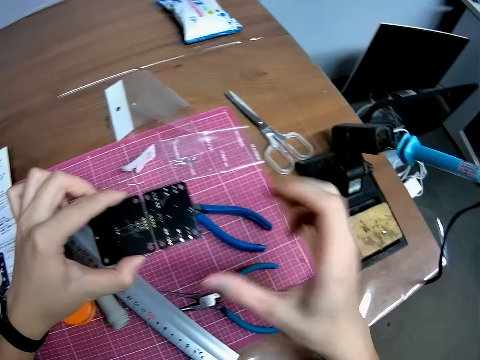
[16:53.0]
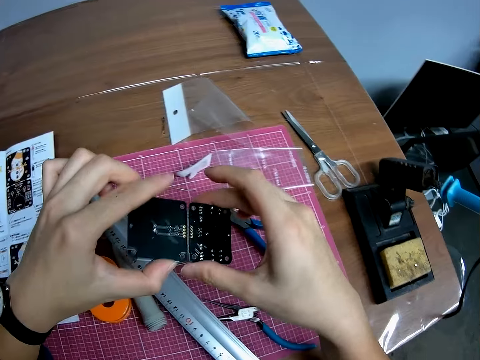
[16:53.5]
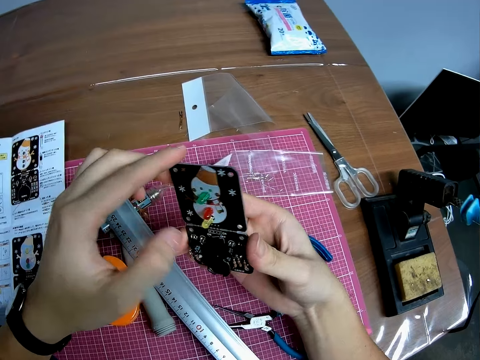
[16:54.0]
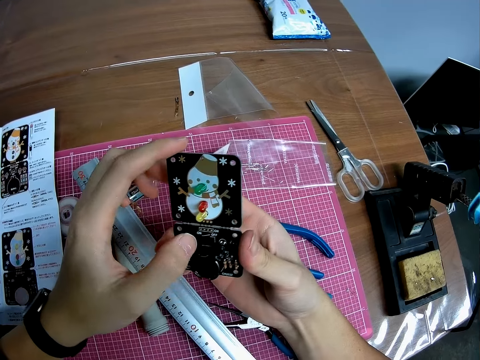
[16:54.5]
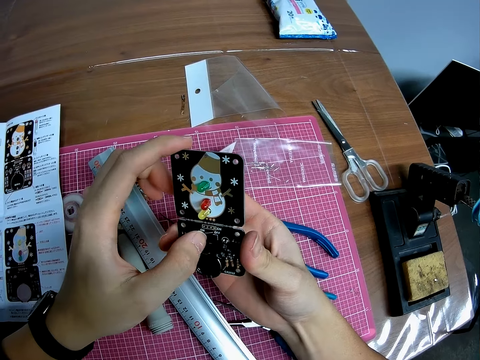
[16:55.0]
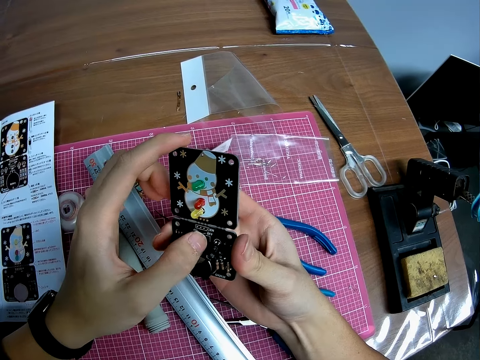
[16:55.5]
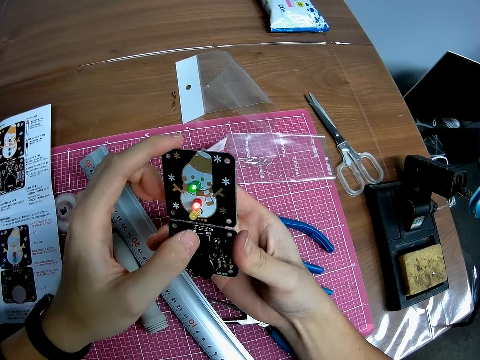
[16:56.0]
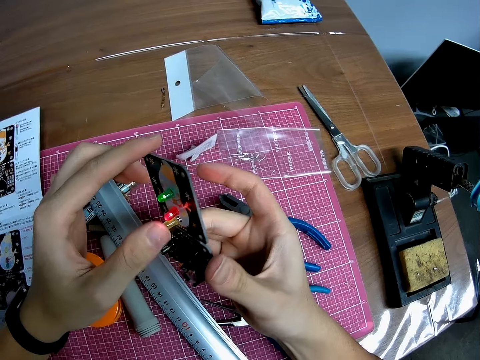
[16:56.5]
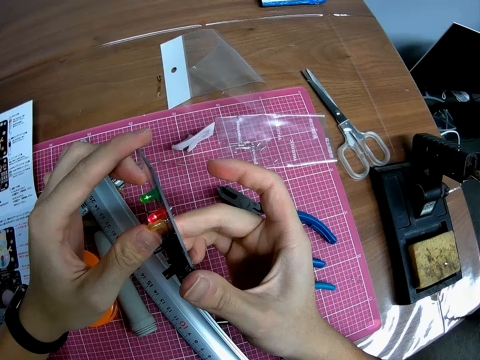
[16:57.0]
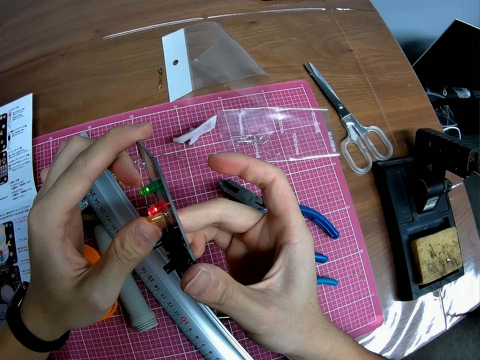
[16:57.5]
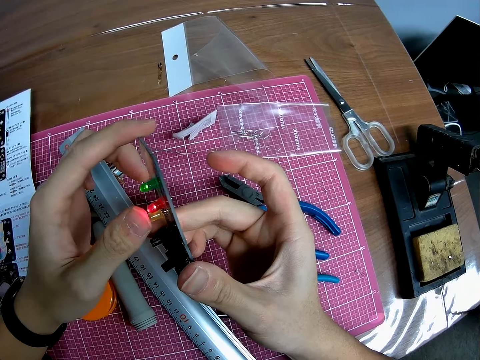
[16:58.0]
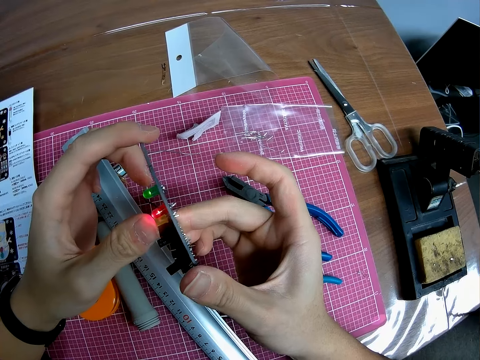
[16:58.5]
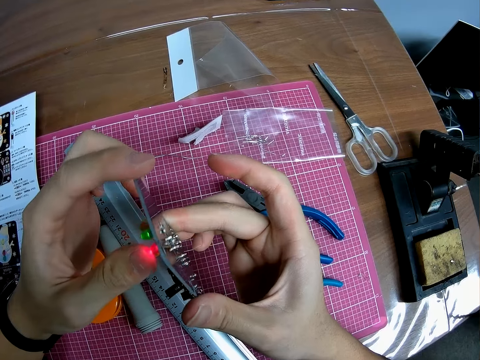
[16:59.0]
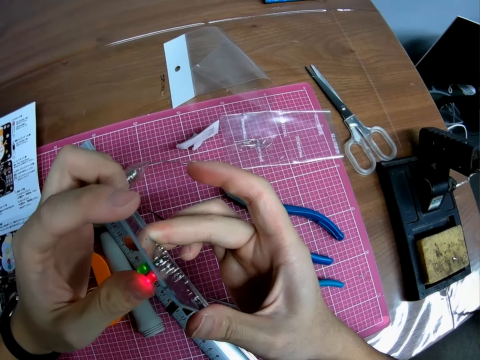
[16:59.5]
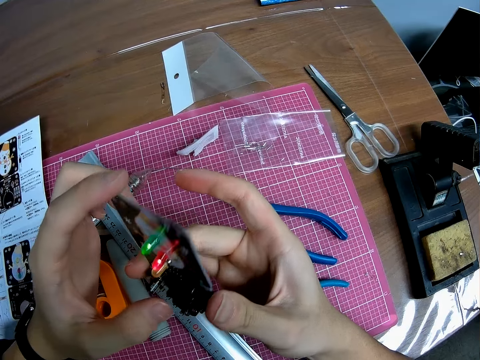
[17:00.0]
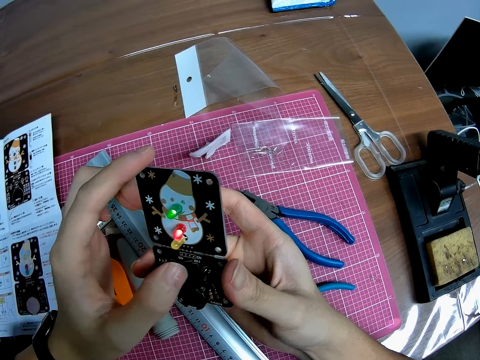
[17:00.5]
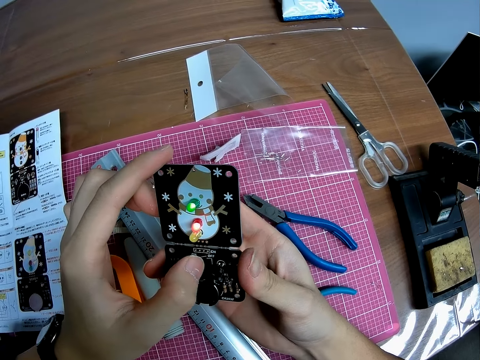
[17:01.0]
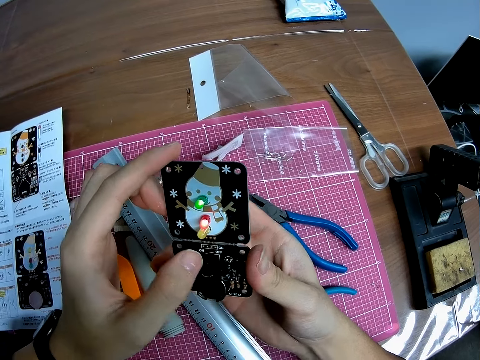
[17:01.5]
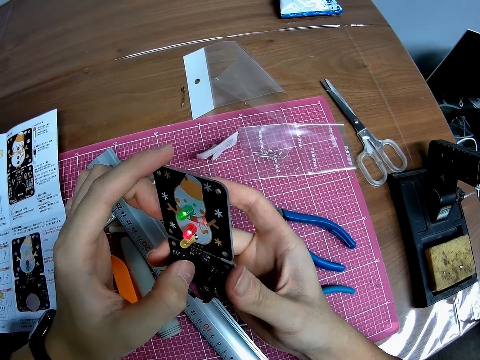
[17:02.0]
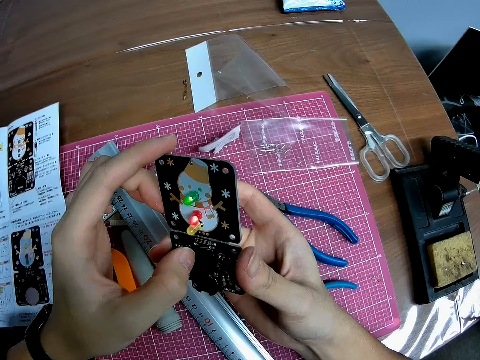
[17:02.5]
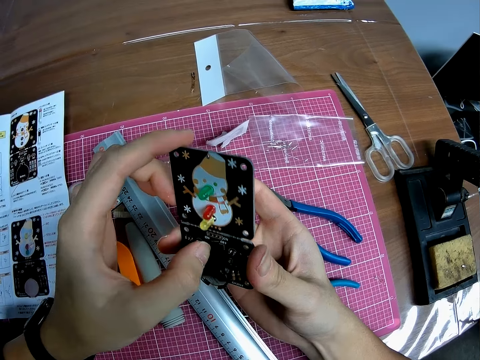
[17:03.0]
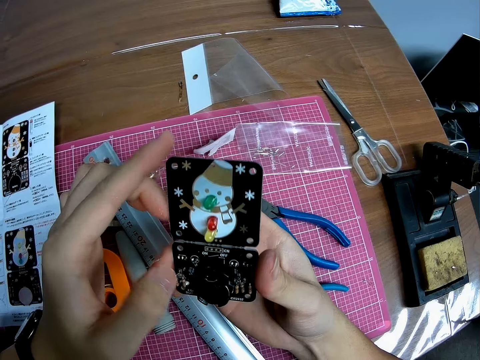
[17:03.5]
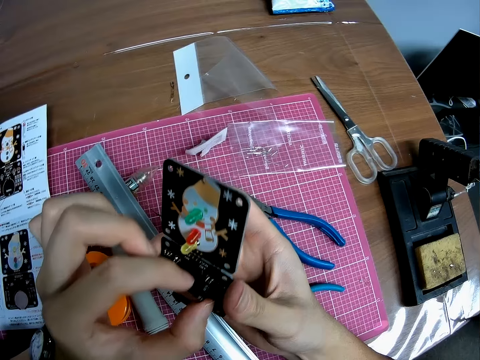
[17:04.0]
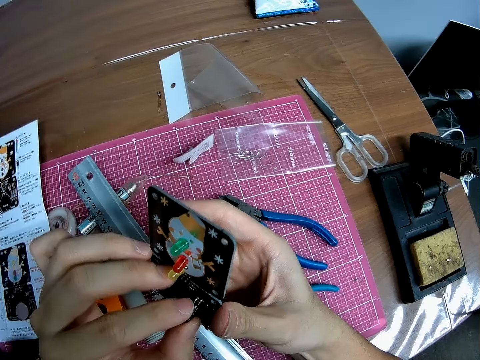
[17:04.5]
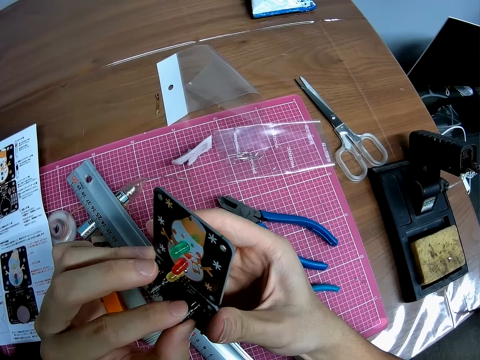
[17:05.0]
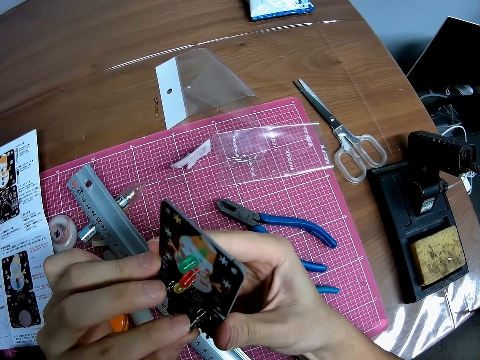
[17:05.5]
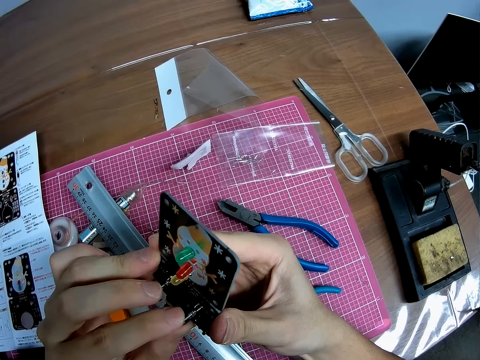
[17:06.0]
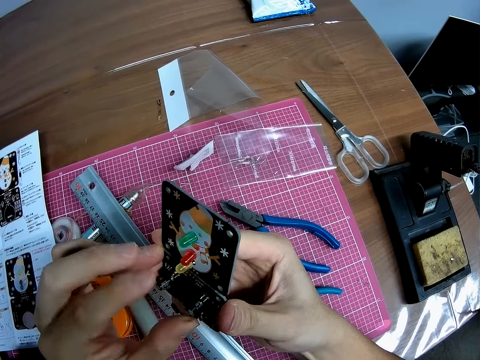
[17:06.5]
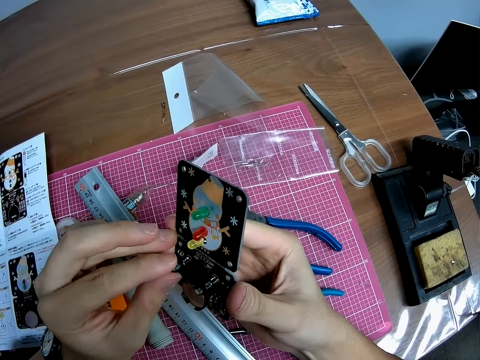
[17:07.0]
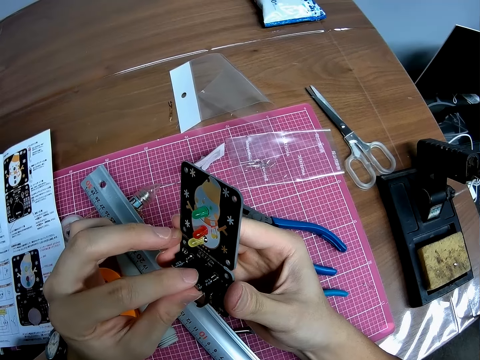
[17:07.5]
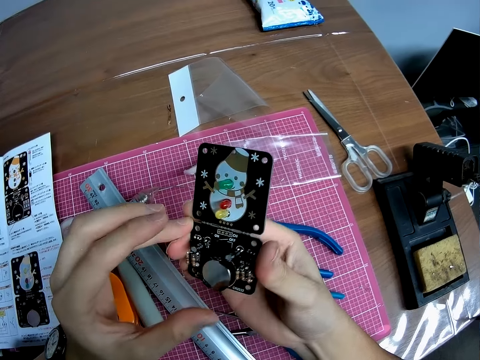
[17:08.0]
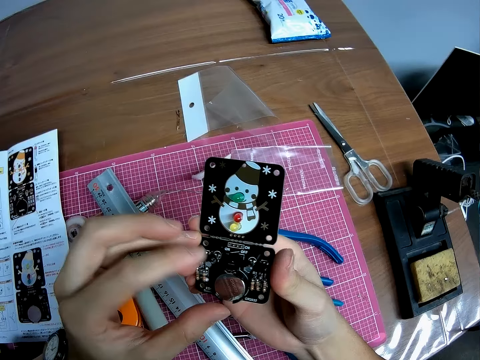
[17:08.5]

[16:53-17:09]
The camera wearer checks the circuit board. They power on the switch of the circuit board. They power off the switch of the circuit board.

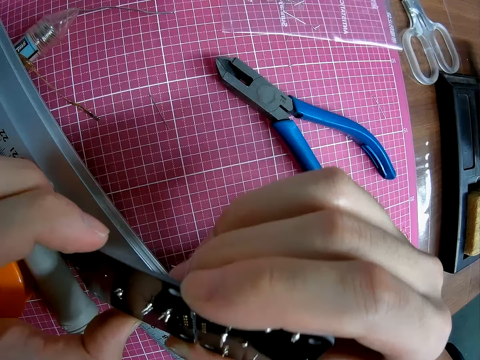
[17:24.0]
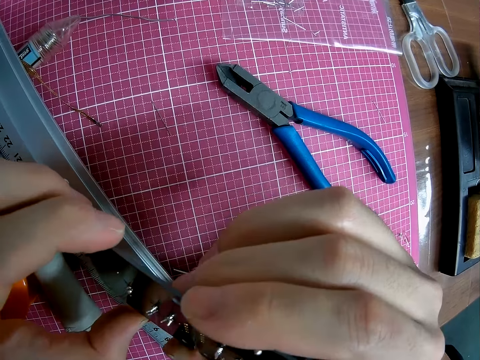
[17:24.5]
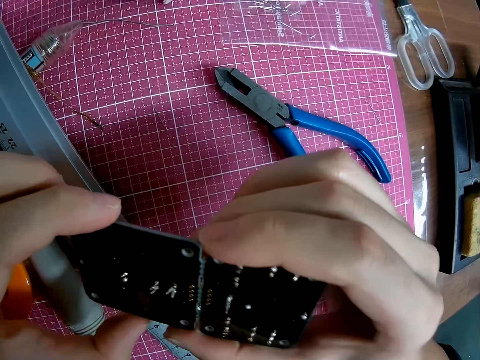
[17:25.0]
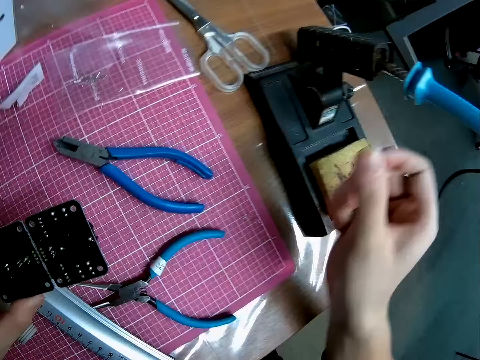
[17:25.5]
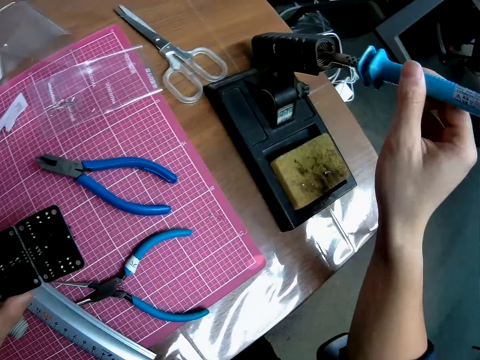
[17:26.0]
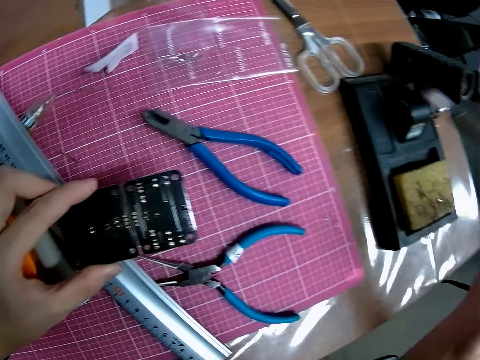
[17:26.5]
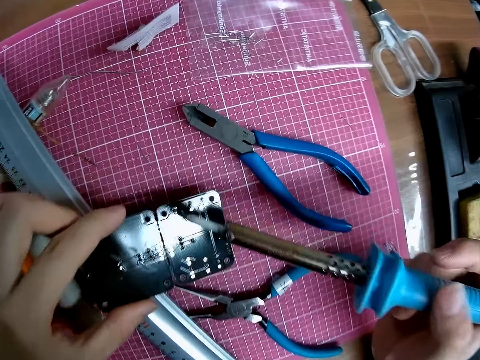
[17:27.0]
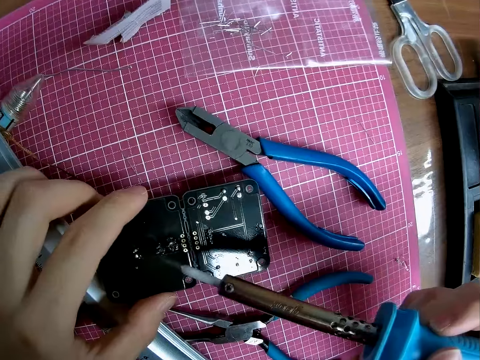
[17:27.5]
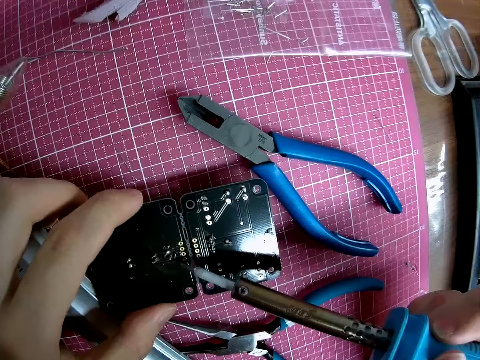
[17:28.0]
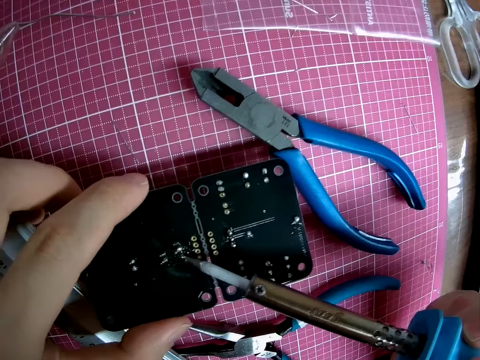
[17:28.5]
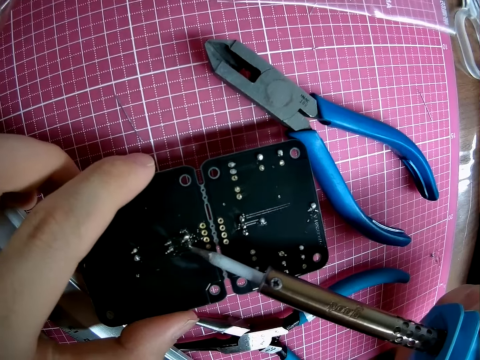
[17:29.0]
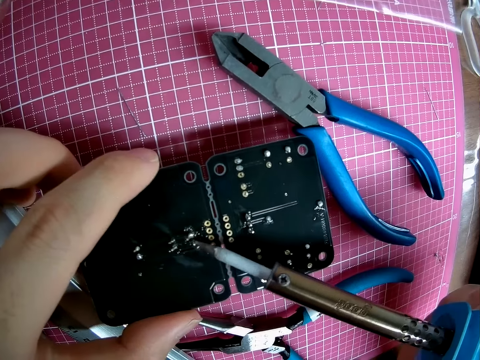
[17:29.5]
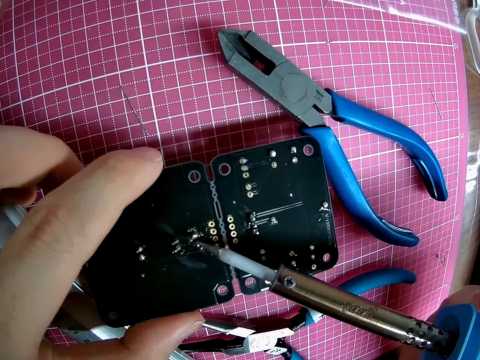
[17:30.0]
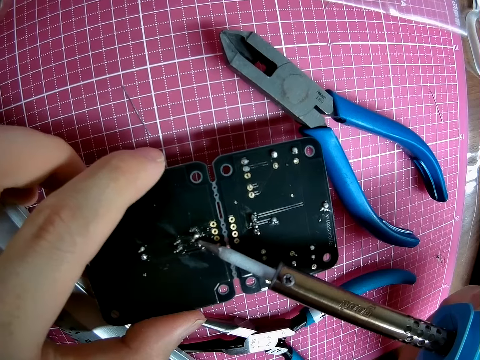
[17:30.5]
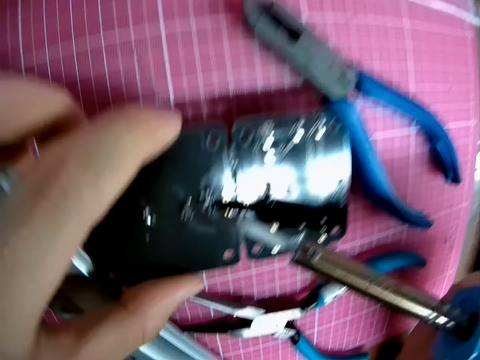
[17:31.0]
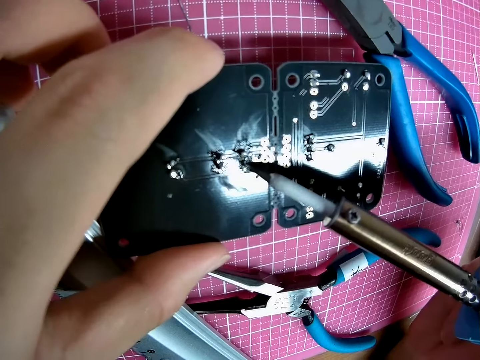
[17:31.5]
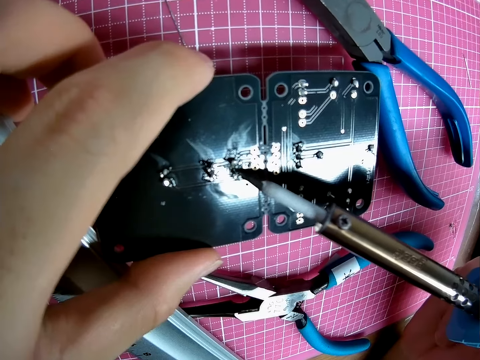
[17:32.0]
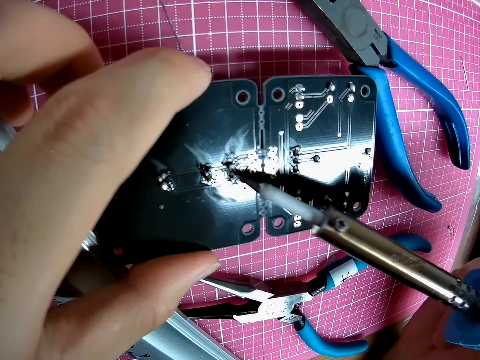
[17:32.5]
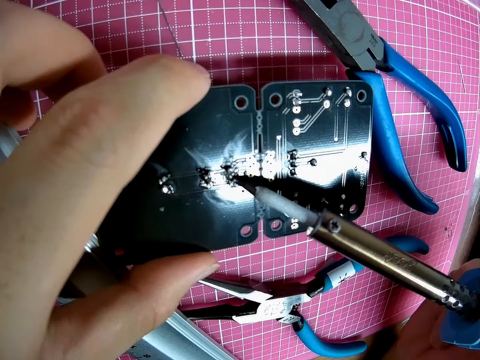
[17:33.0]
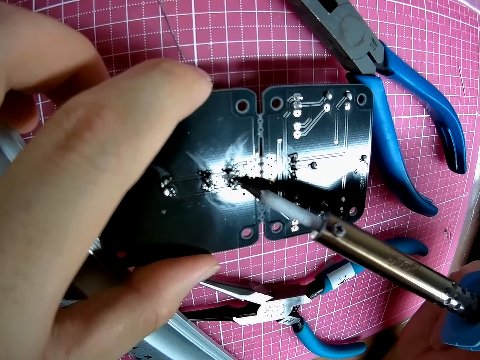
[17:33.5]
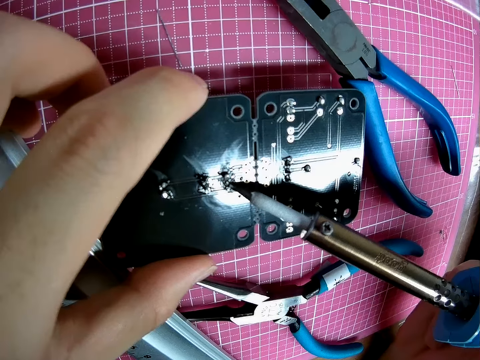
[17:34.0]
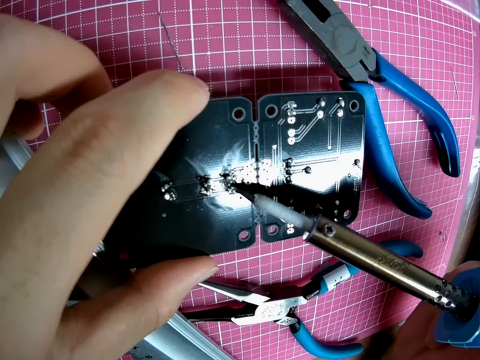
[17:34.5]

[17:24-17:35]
The camera wearer picks up the soldering iron from the soldering iron holder. They melt the LED on the circuit board with the soldering iron.
